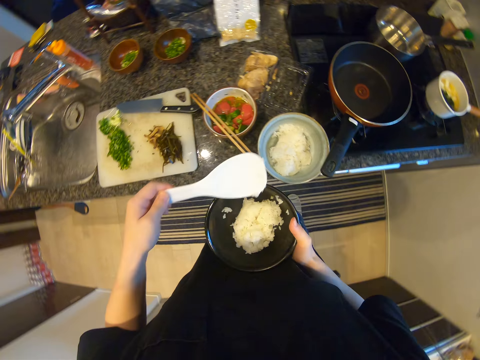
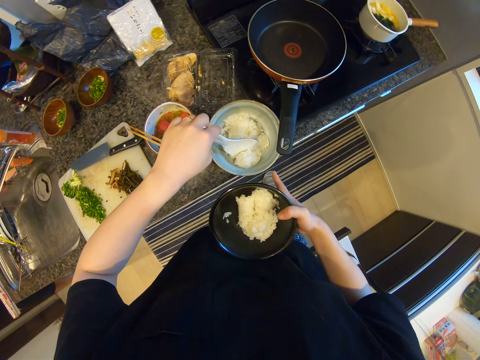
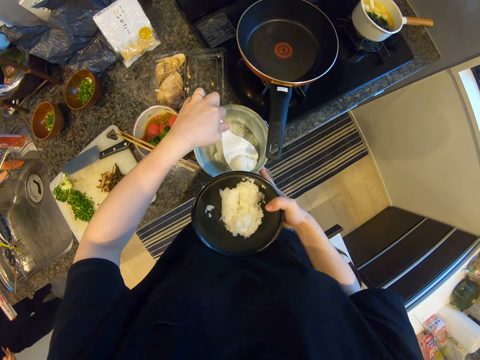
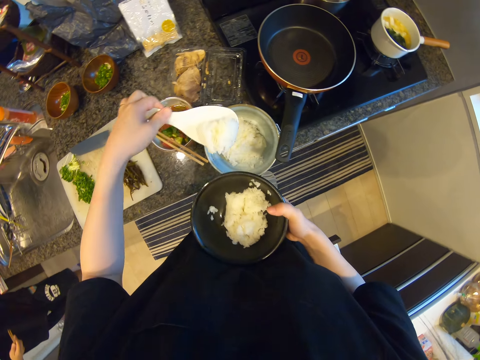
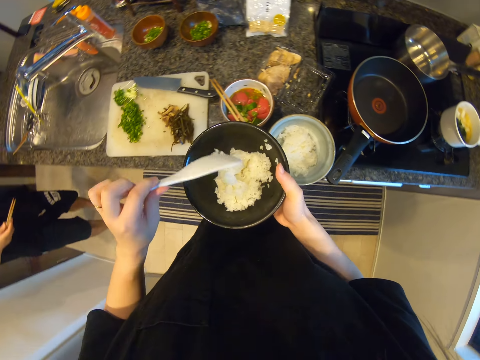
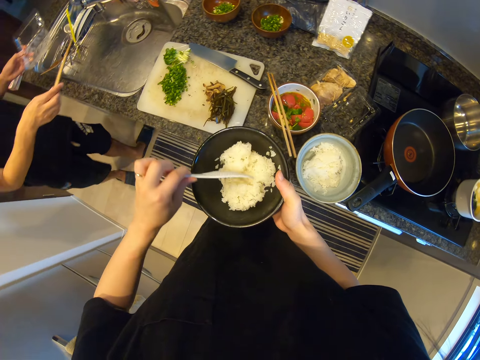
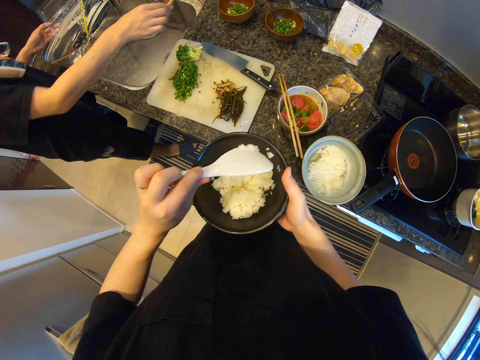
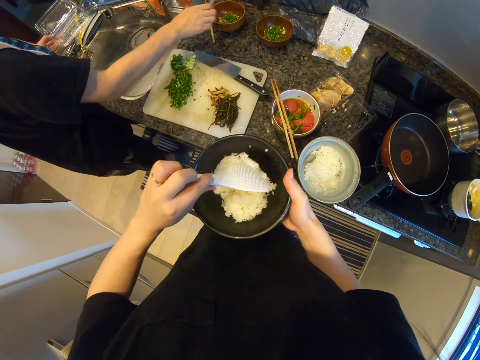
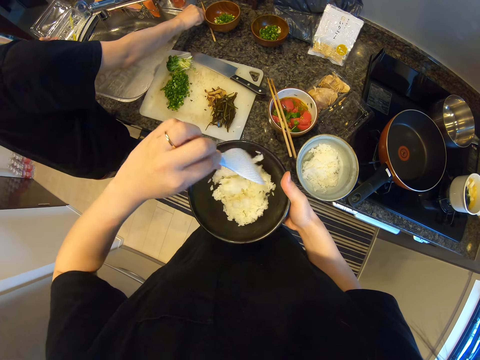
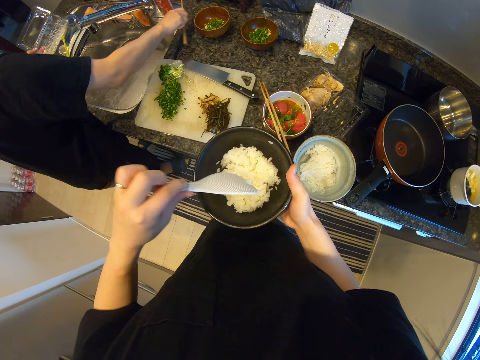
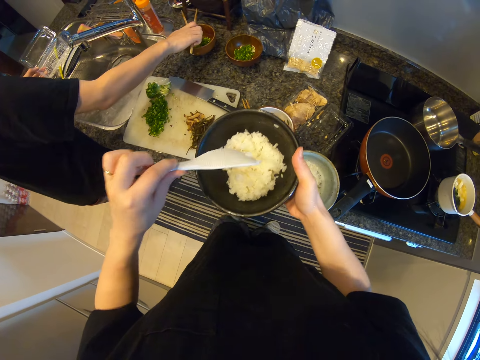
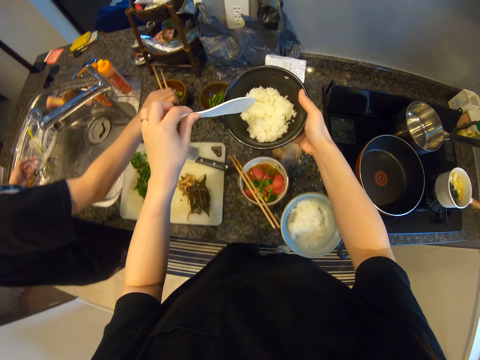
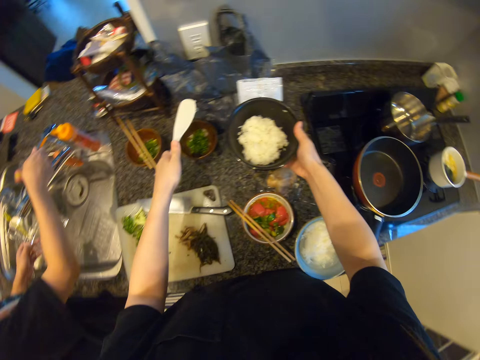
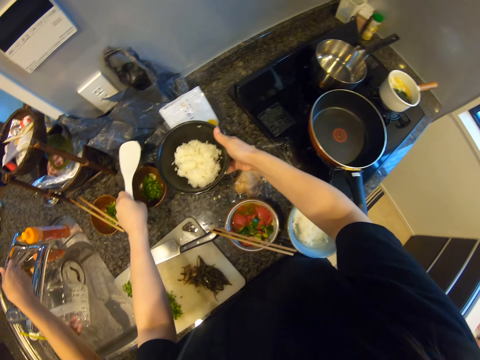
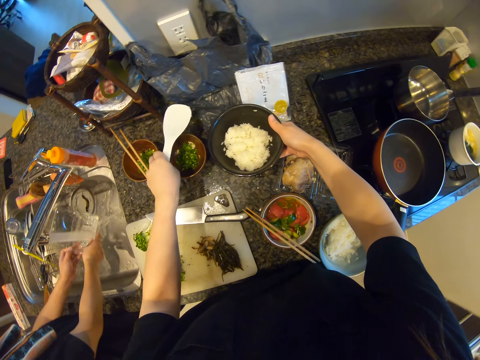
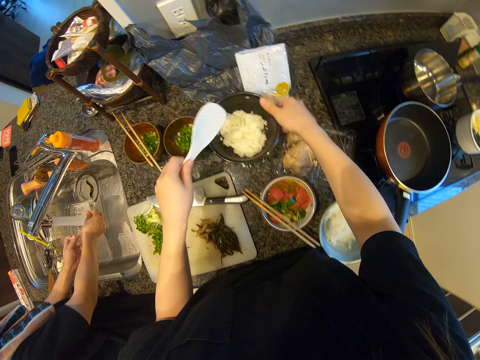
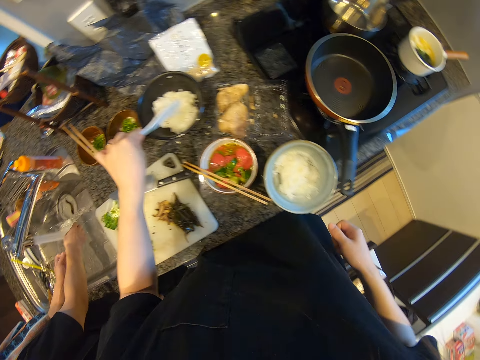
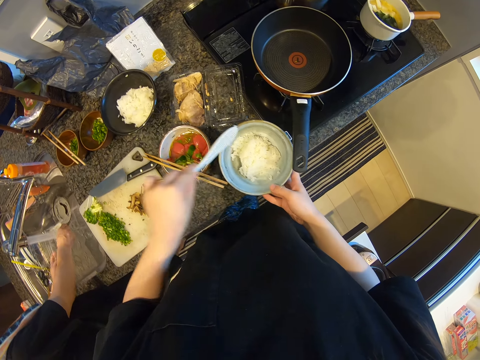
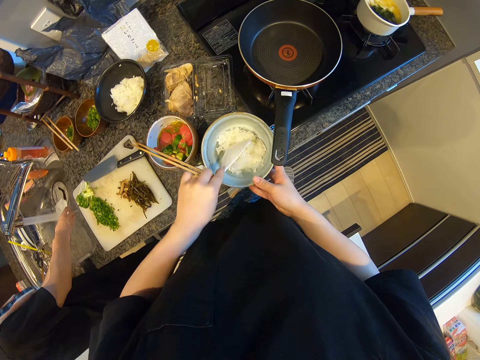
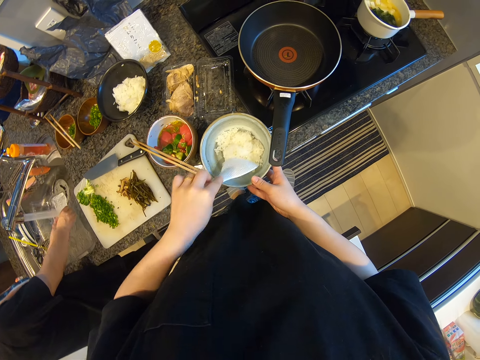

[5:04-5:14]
The camera wearer scoops rice with a spatula. They put the rice in a bowl. They place the bowl on the kitchen bench.

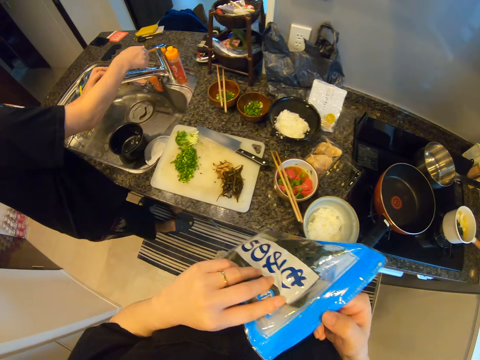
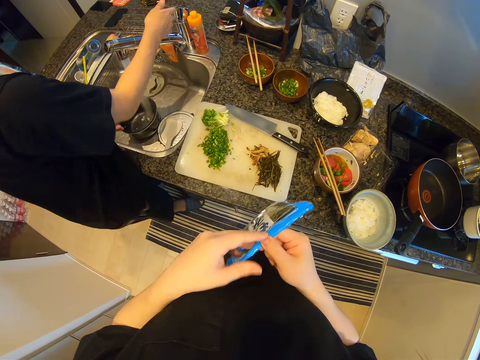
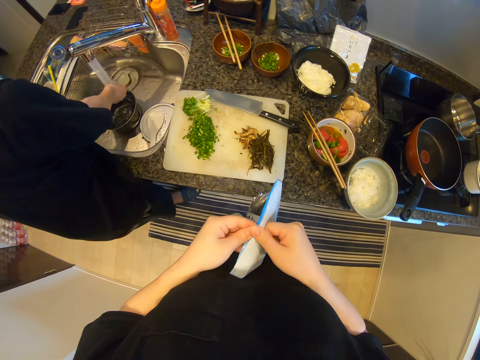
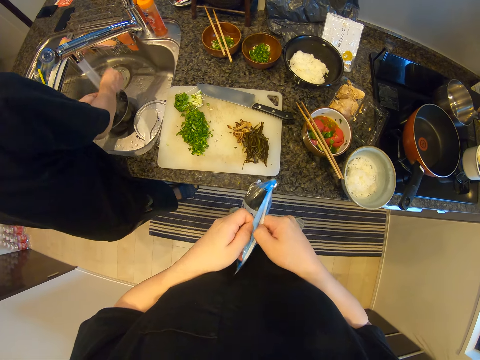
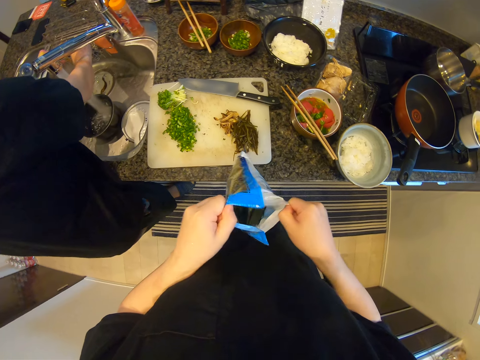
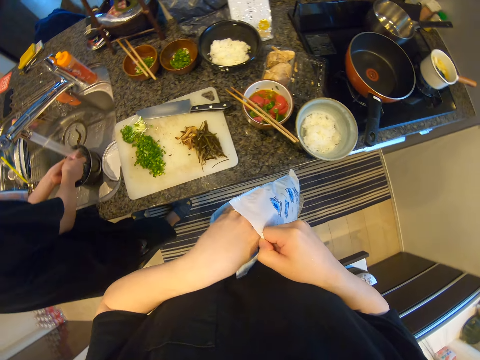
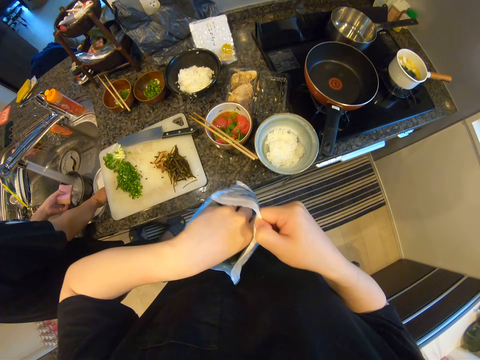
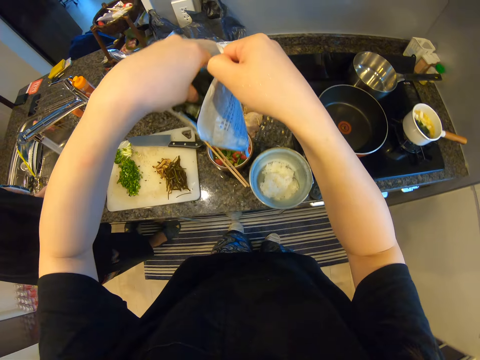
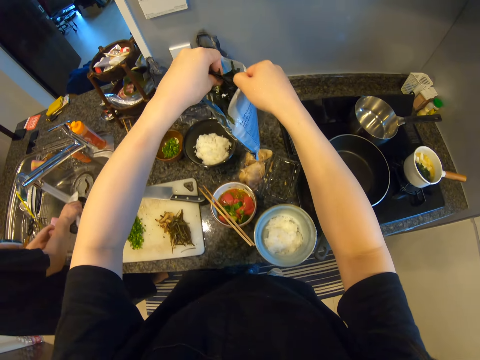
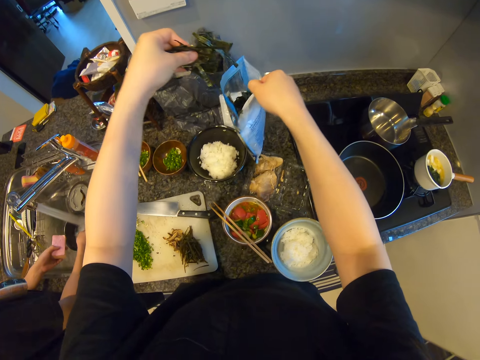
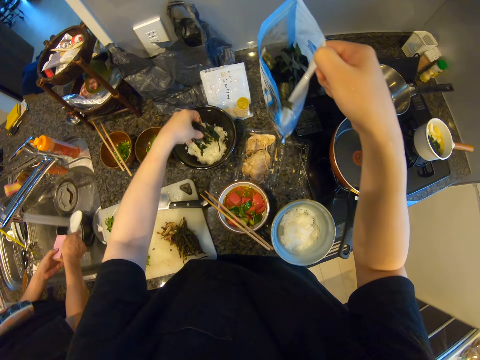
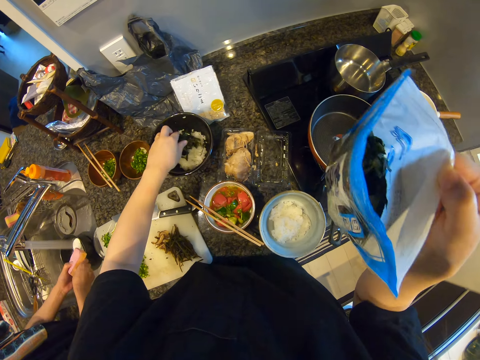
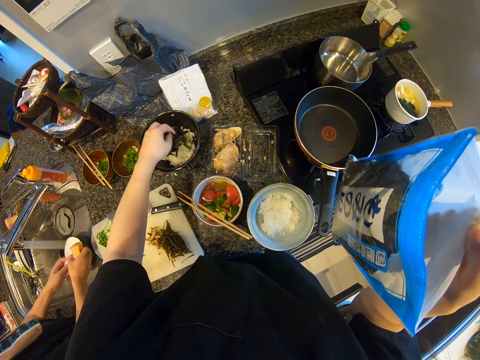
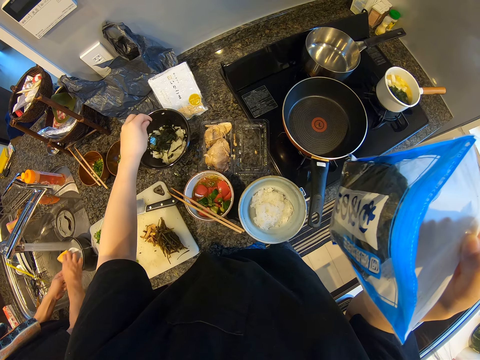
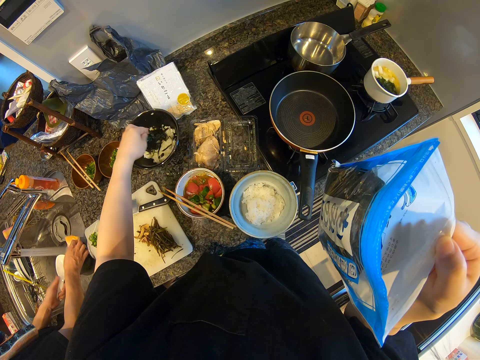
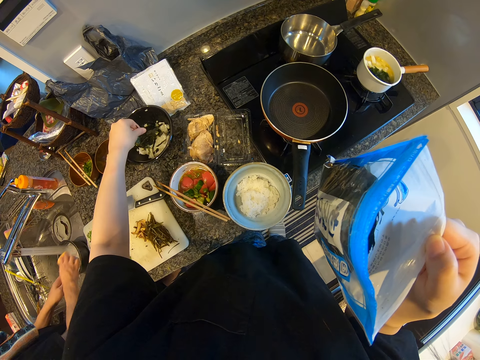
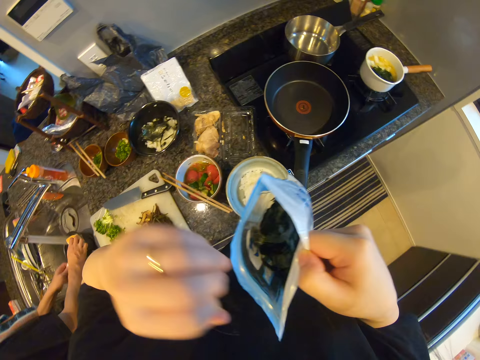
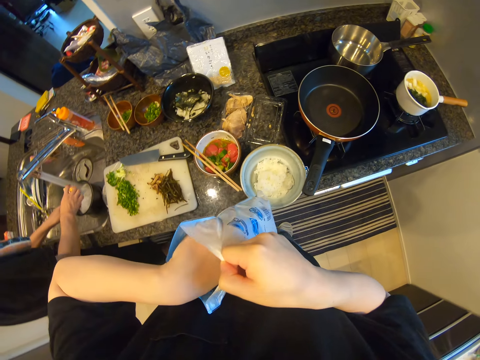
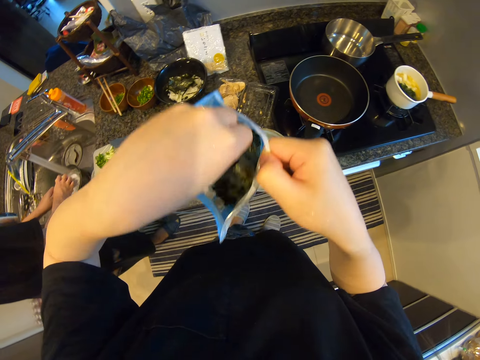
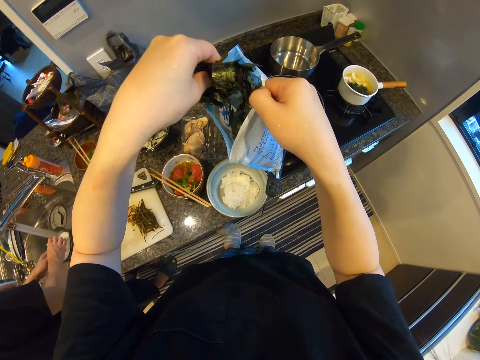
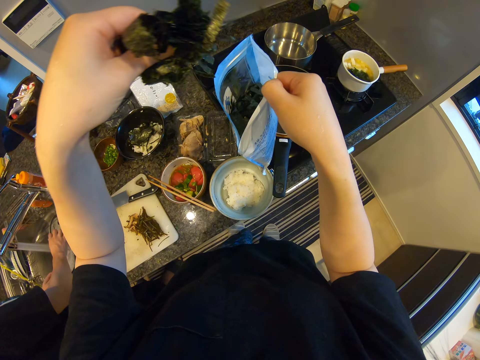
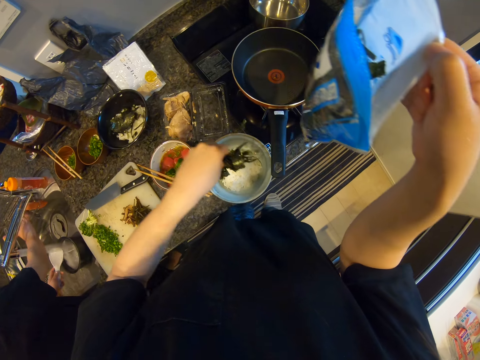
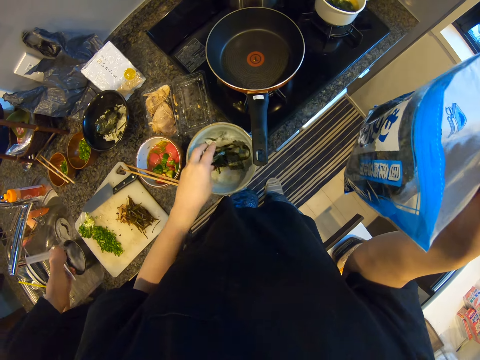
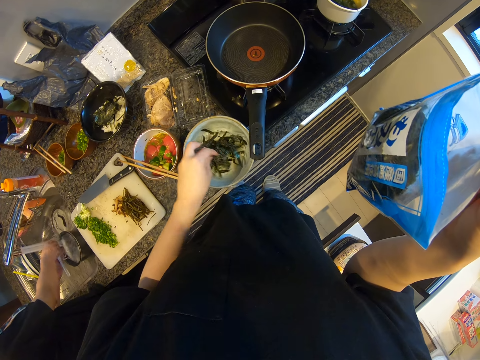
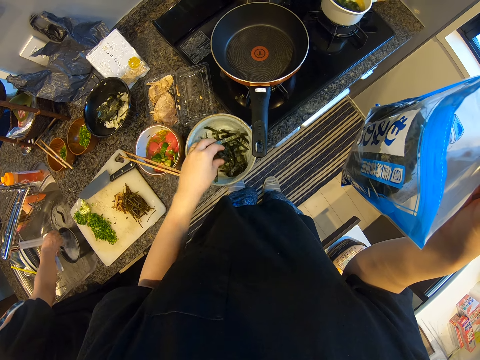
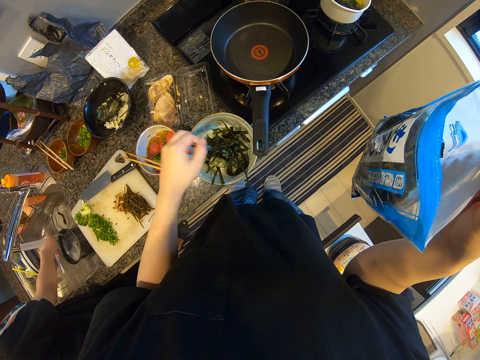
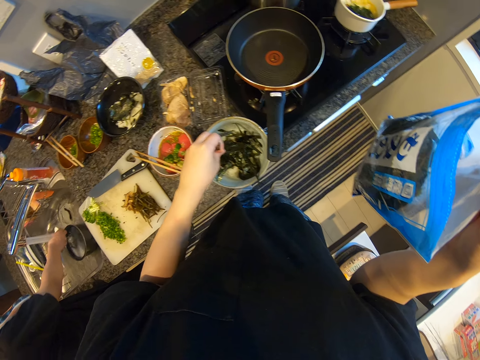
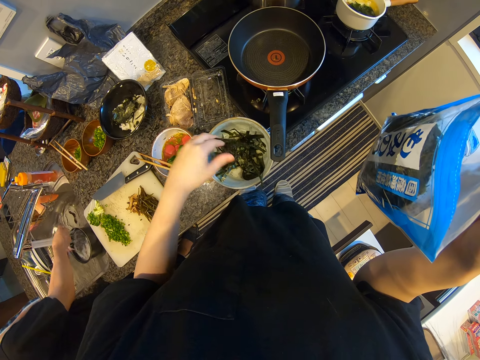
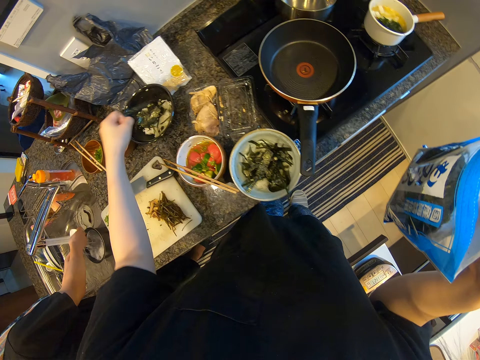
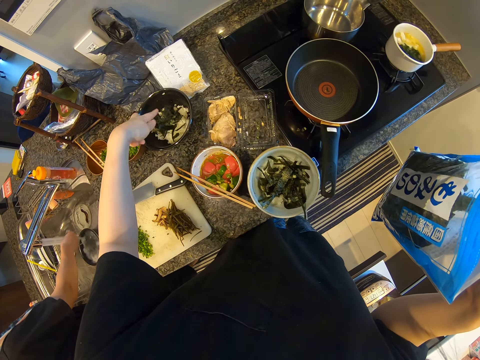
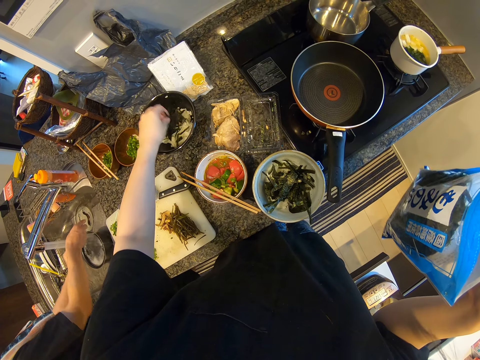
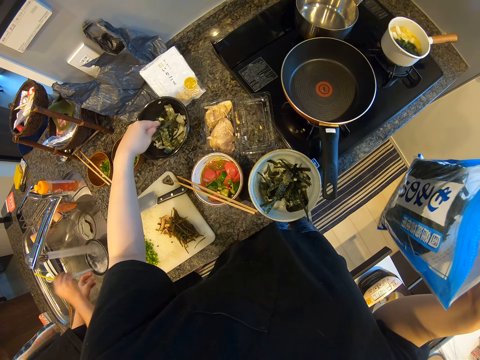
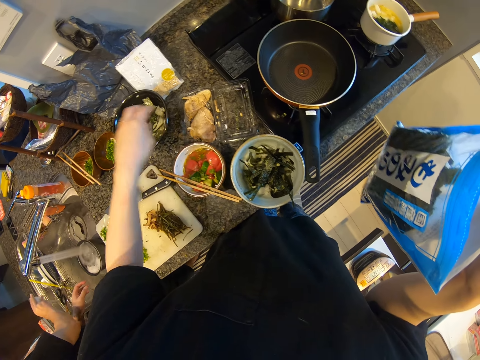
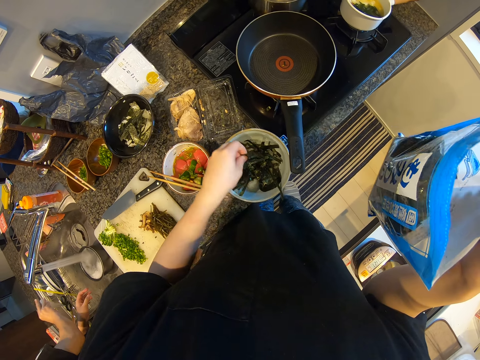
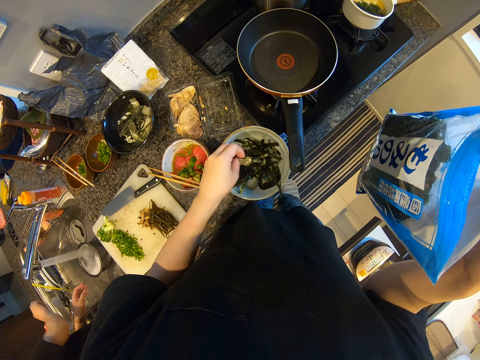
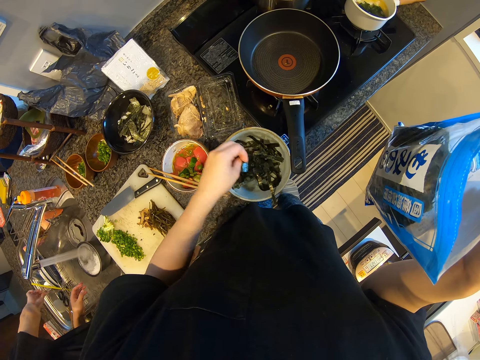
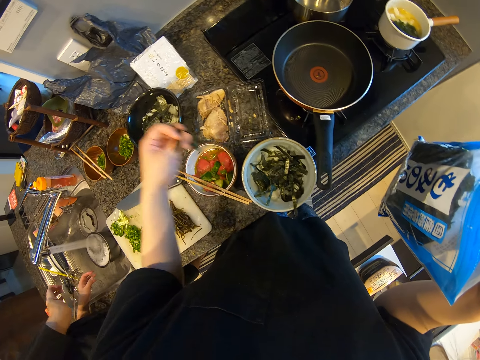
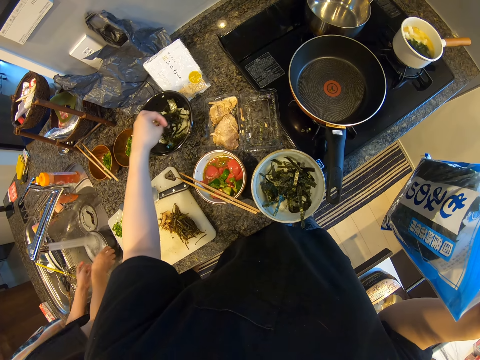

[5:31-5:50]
The camera wearer opens the pack of something. They pick up vegetables from the pack. They put the vegetables in the bowl. They pick up vegetables from the pack. They put the vegetables in the bowl.
